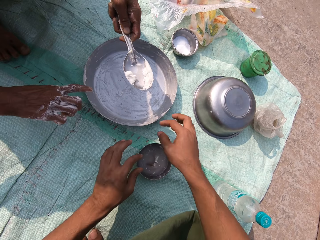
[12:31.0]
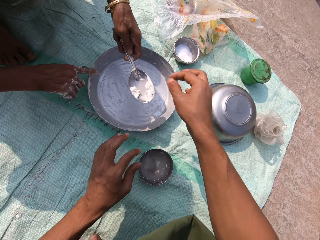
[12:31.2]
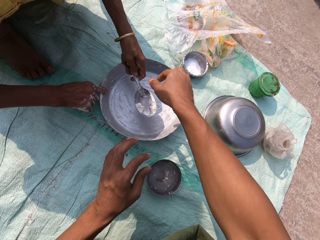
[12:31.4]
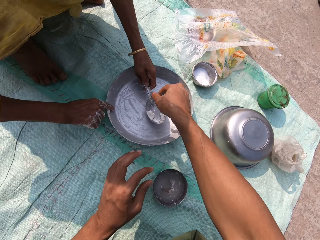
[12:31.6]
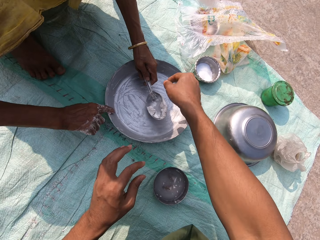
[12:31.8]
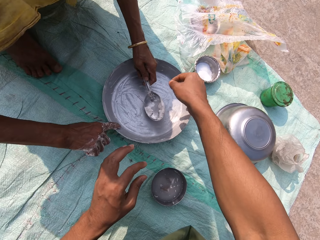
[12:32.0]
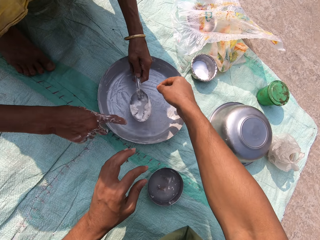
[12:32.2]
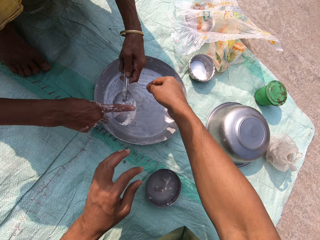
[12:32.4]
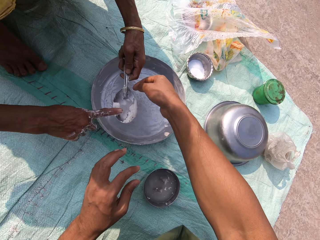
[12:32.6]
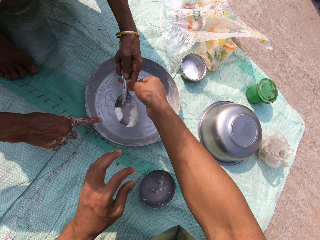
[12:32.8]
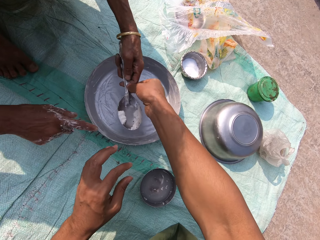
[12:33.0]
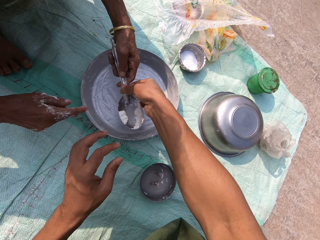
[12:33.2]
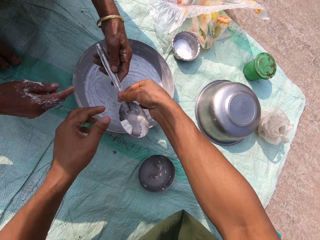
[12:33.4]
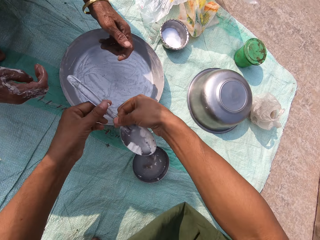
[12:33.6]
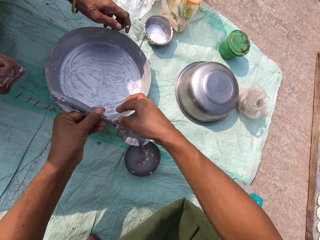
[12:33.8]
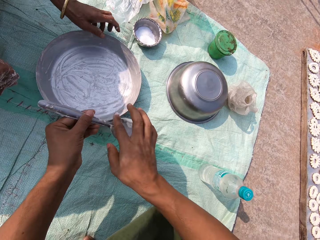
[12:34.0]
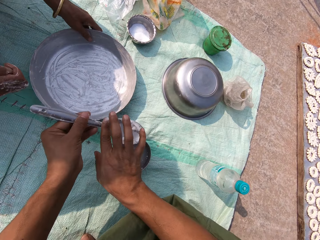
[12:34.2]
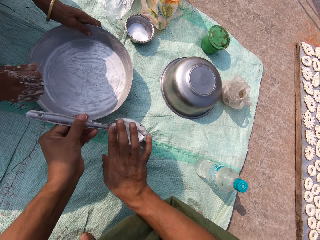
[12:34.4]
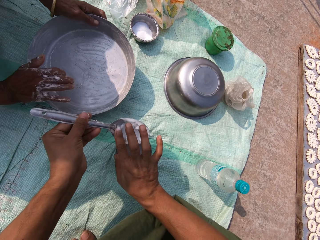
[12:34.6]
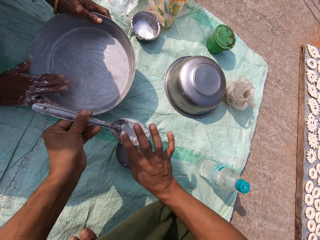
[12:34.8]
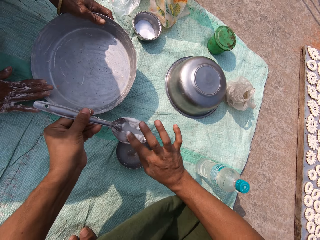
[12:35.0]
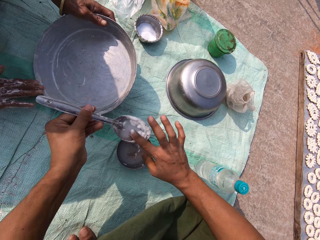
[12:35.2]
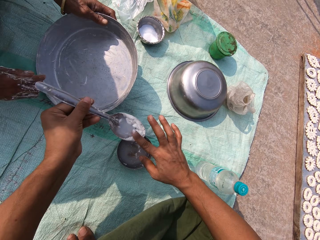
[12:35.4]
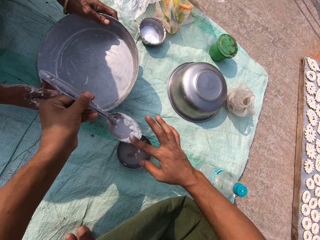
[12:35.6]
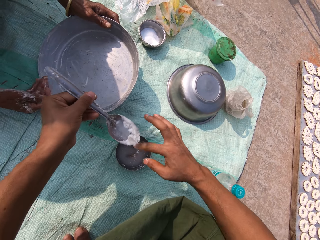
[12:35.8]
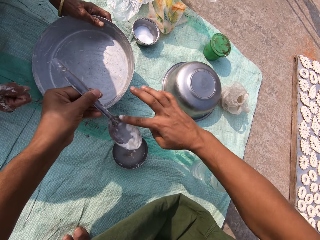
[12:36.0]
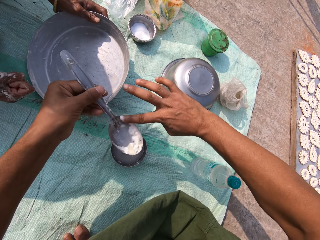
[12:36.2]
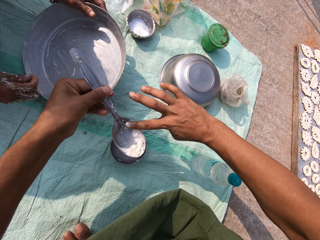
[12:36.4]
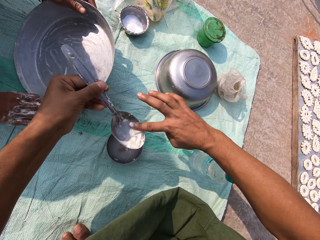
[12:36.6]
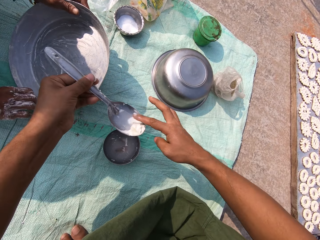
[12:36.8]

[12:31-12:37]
A woman wipes the bowl on the floor with her right hand and moves the plate. The woman passes the spoon to the camera wearer. The camera wearer scrapes off the candy paste on her right hand with the spoon in her left hand. She takes the serving spoon from the left hand of the woman with her right hand. She transfers the serving spoon from her right hand to her left hand. She wipes the candy paste off the serving spoon in her left hand with her right hand.

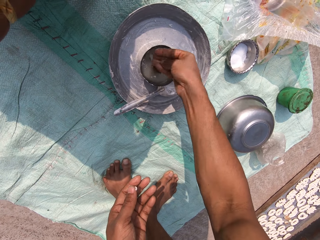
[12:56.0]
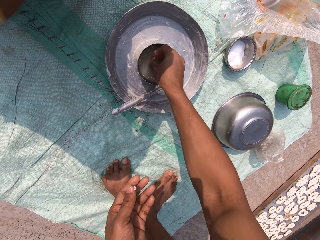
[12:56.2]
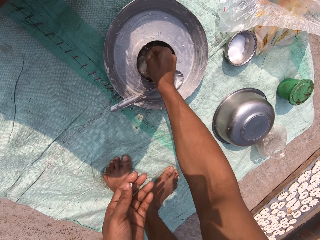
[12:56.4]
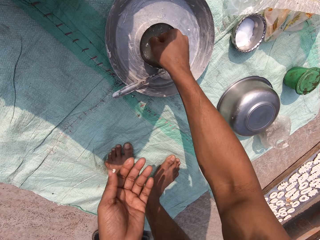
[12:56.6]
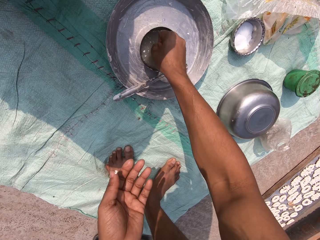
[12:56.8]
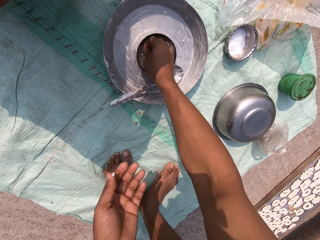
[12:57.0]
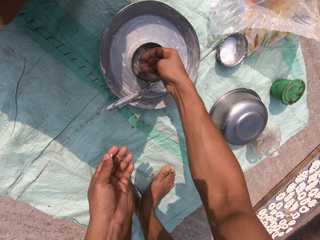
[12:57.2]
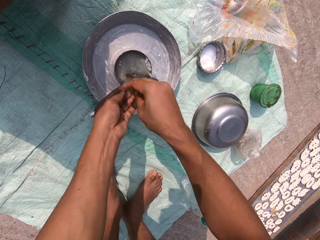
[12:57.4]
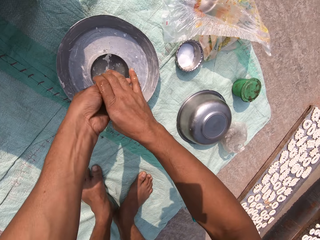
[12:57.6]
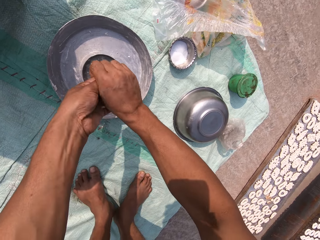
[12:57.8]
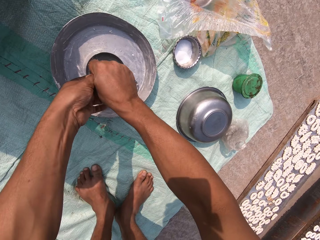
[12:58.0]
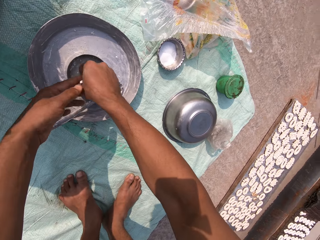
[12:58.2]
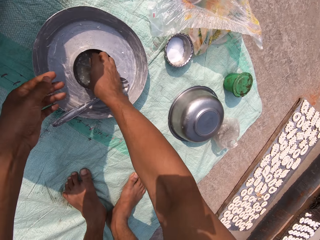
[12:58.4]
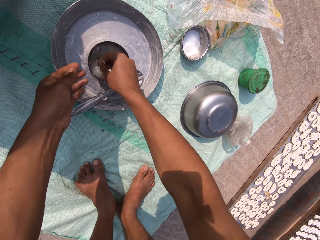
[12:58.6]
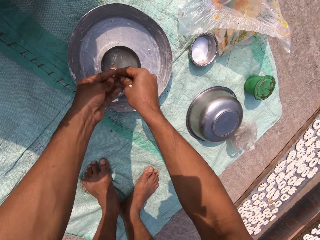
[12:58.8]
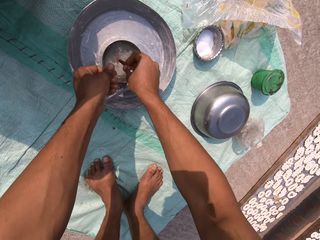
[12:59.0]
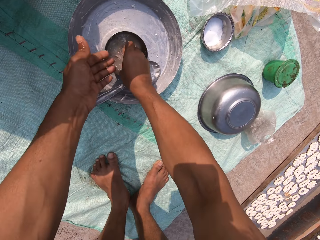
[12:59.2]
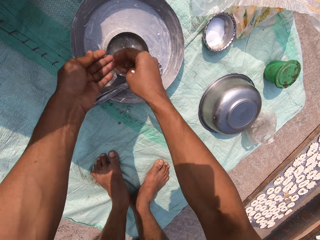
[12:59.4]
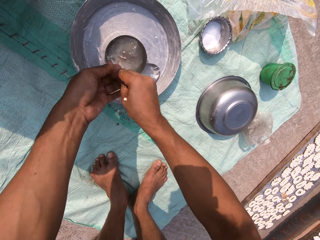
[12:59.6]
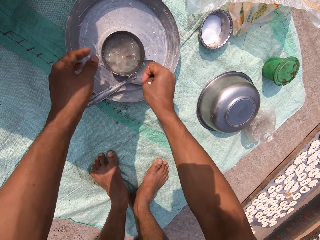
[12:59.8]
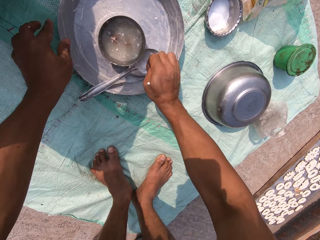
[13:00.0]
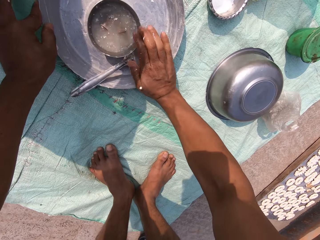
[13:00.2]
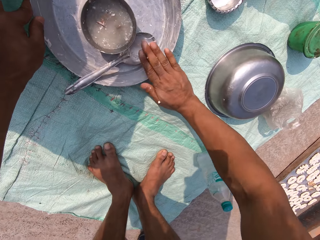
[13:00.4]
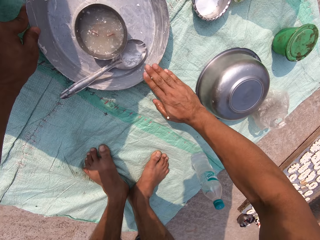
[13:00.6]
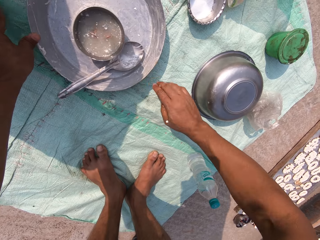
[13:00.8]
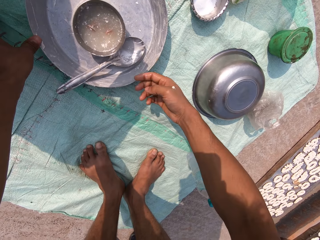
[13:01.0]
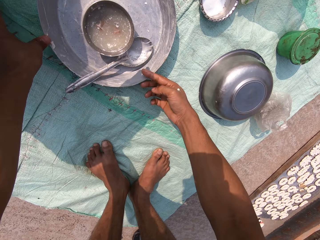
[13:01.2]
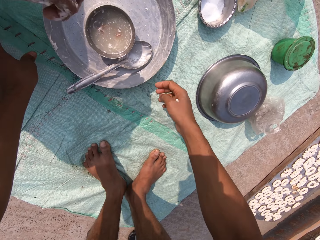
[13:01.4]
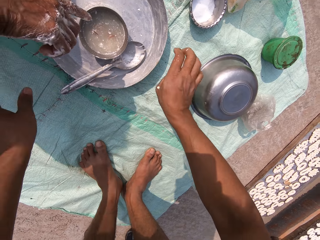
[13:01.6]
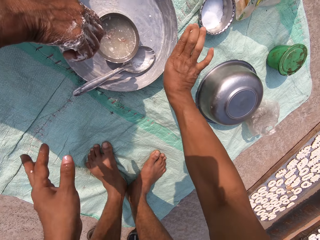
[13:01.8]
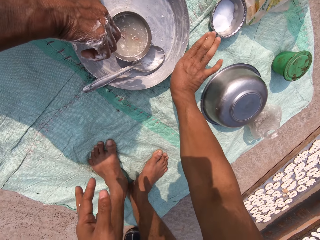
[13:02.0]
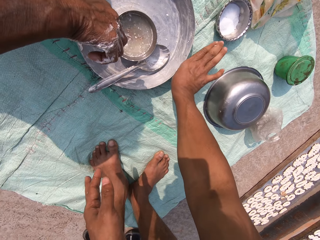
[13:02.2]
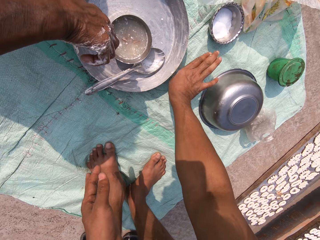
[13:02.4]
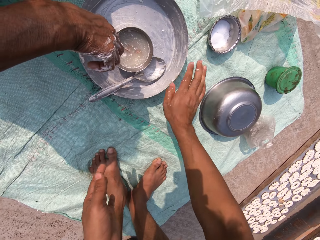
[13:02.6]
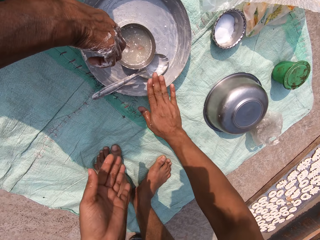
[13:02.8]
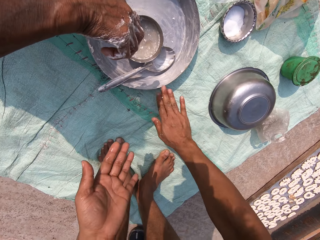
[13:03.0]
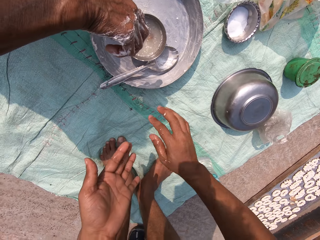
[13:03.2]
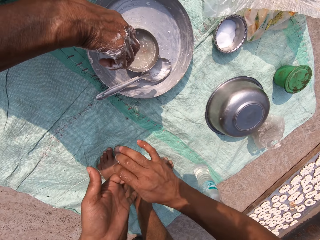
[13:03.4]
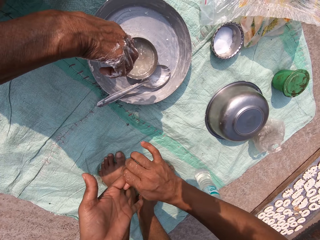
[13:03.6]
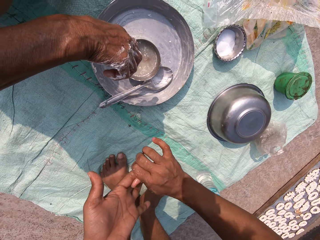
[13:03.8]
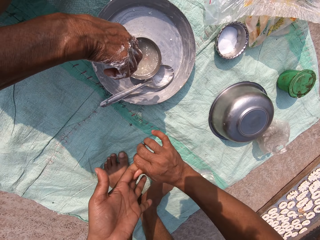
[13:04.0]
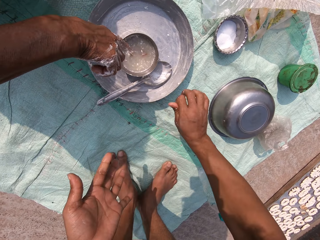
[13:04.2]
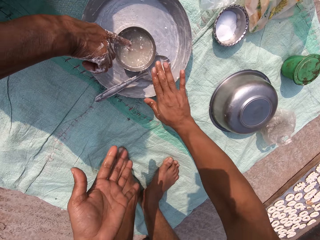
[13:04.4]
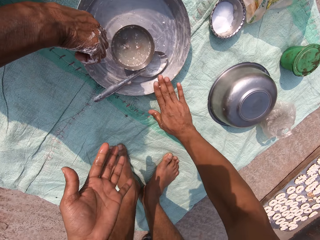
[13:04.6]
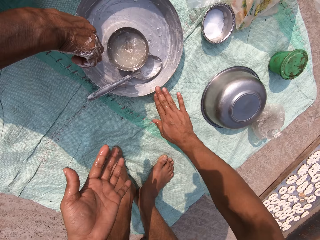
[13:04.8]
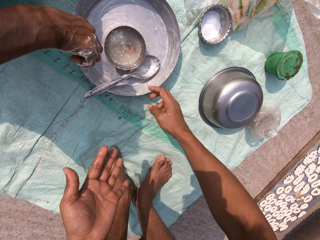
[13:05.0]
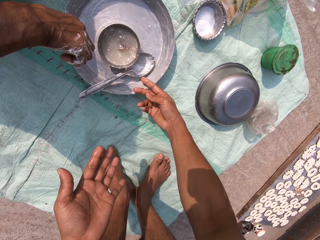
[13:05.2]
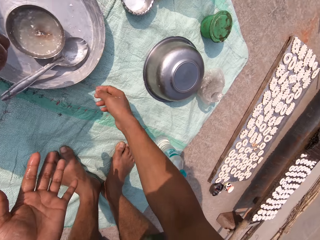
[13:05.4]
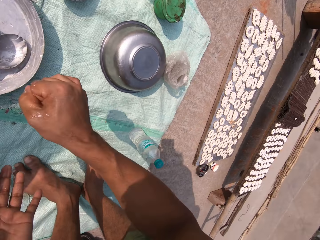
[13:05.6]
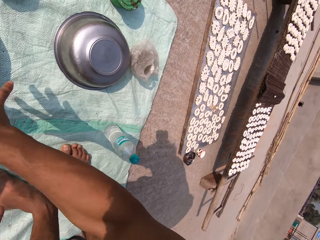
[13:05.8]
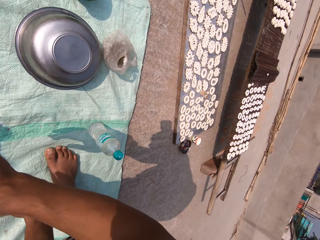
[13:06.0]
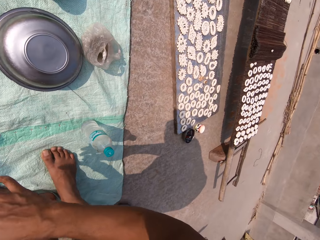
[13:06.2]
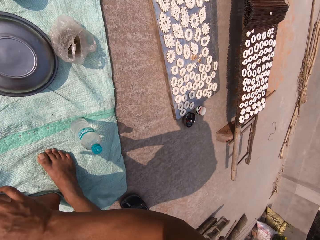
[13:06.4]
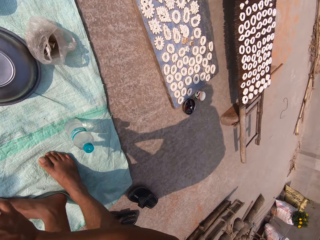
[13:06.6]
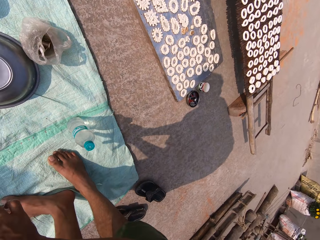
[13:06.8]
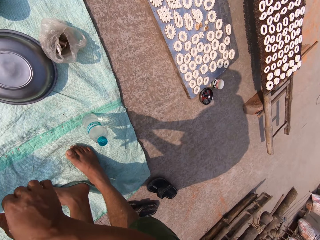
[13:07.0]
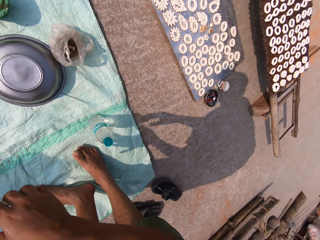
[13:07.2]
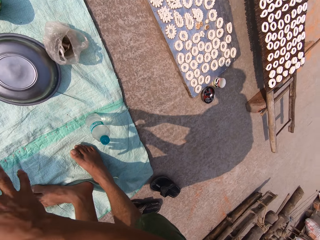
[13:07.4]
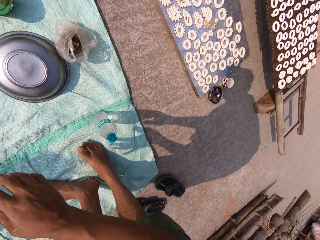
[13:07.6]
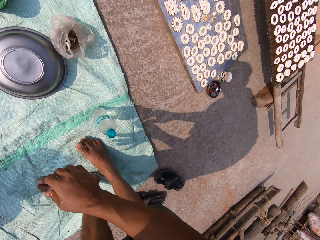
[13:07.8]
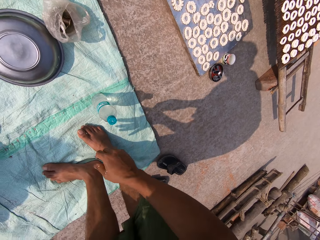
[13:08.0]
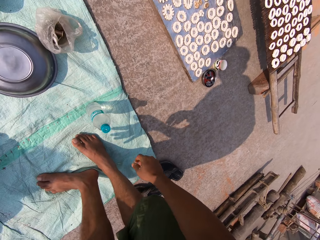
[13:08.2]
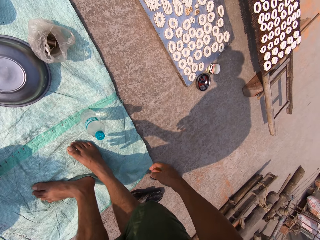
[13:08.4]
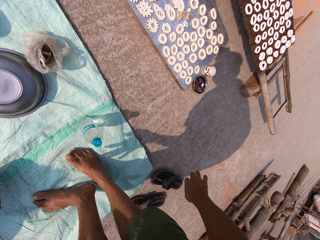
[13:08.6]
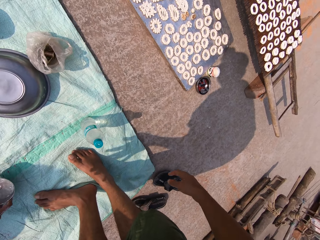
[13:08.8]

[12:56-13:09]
The camera wearer rubs her left hand with her right hand. She cleans the hands. She rubs her right hand against the brim of the bowl on the floor. She rubs her left hand with her right hand. A woman touches the bowl of water with her right hand. The camera wearer looks around.

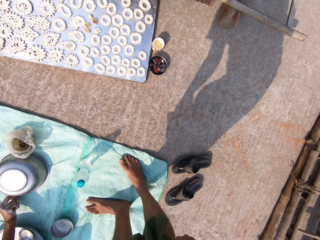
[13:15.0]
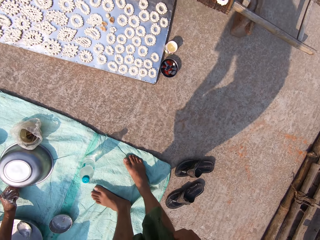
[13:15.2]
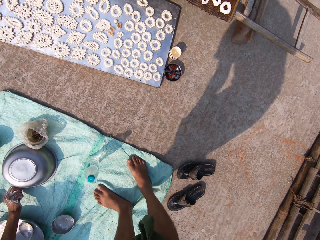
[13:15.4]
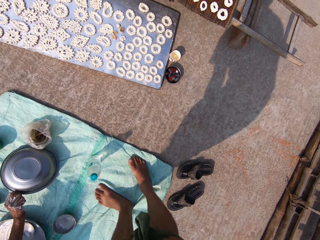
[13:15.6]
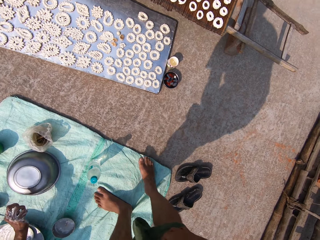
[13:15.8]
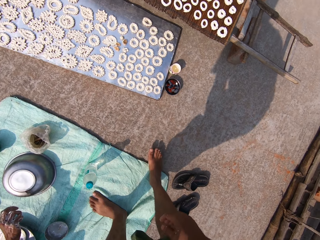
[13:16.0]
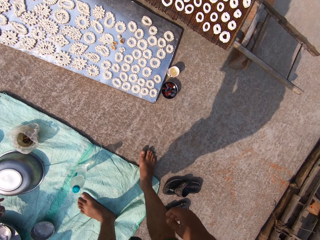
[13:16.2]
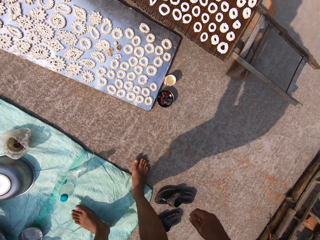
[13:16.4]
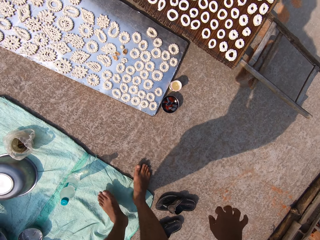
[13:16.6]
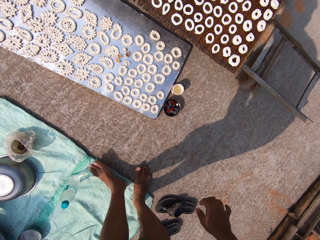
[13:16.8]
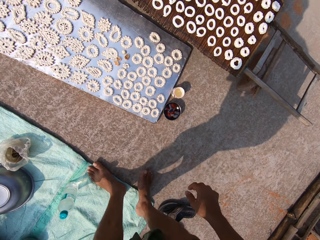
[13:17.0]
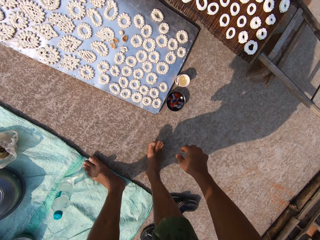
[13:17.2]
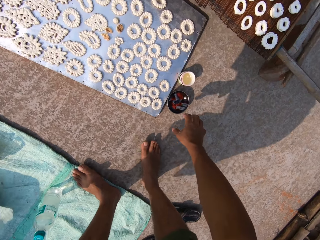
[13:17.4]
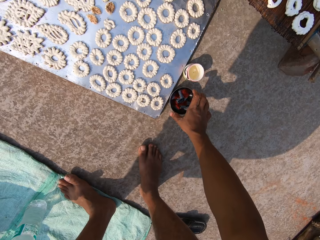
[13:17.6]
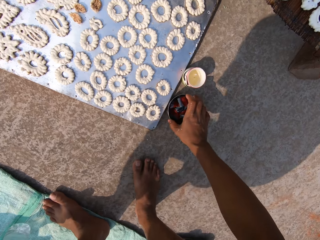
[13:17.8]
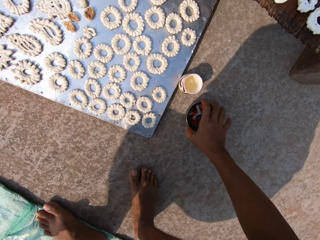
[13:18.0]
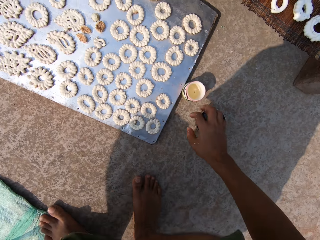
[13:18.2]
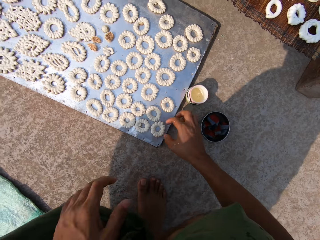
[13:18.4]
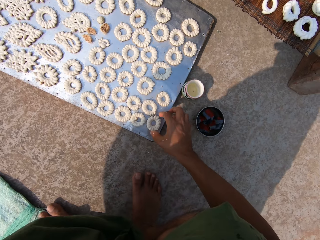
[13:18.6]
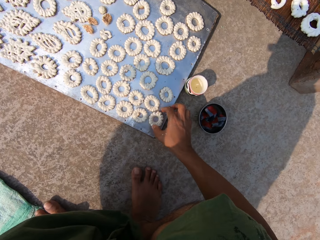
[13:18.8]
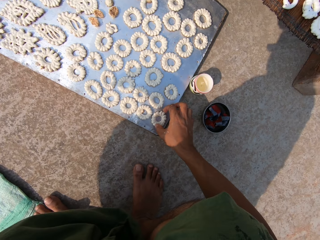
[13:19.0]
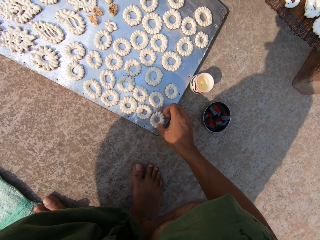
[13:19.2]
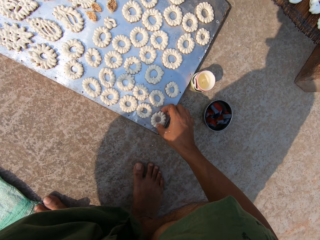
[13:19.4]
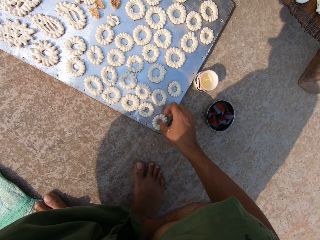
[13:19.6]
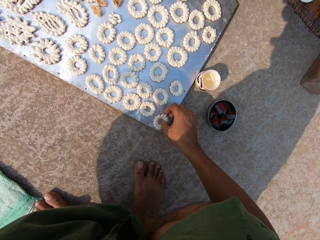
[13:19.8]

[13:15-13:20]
The woman touches a bowl on the floor with her right hand. The camera wearer moves the bowl on the floor with her right hand. She turns the murukkus on a tray on the floor with her right hand.
